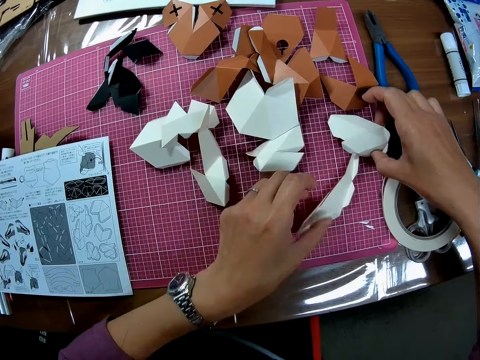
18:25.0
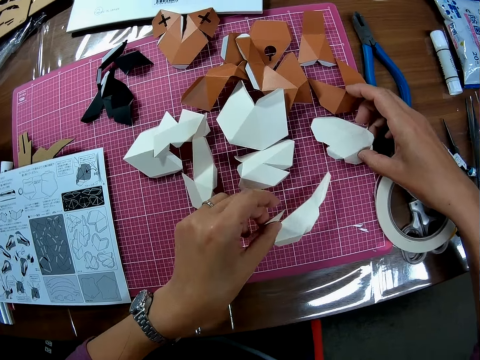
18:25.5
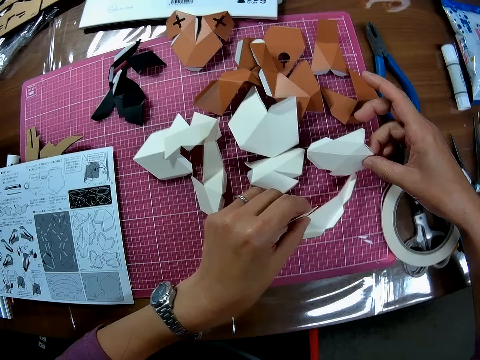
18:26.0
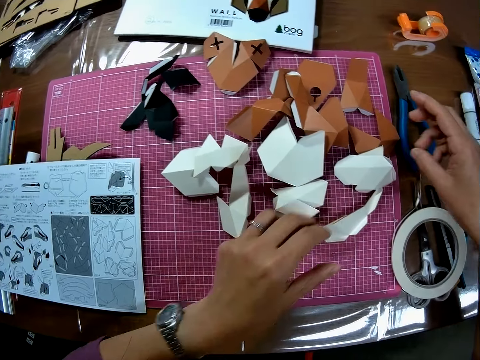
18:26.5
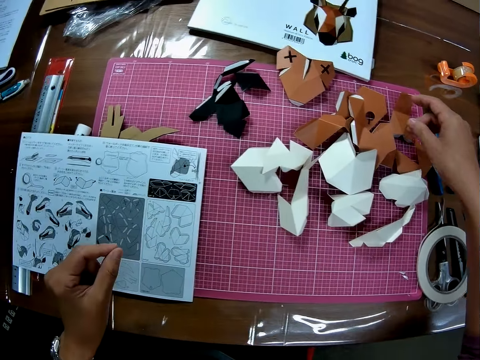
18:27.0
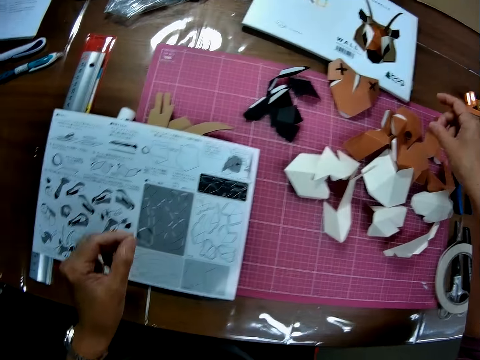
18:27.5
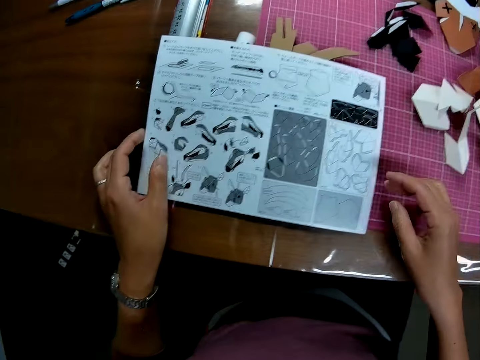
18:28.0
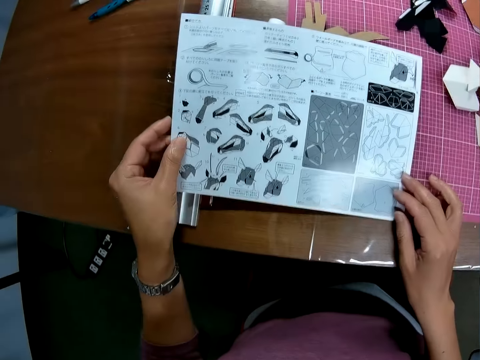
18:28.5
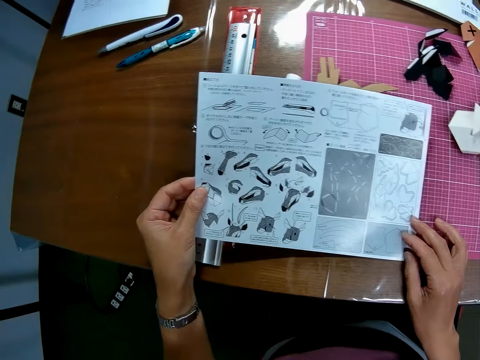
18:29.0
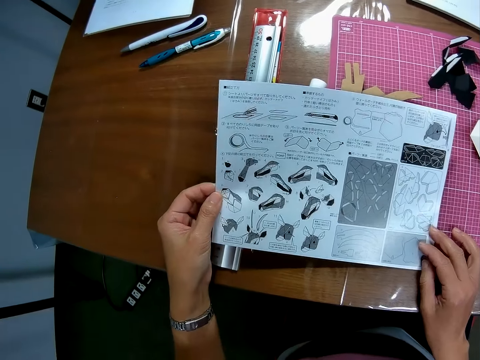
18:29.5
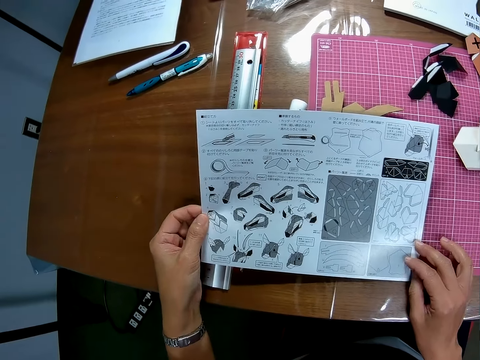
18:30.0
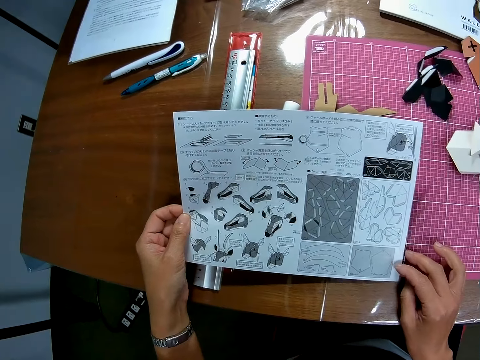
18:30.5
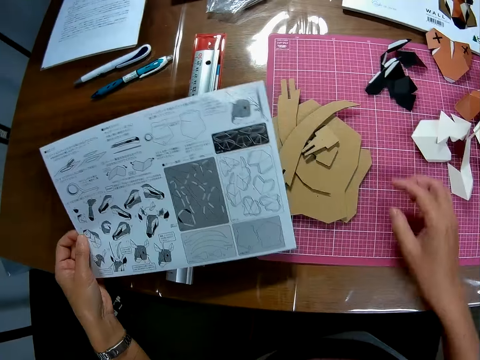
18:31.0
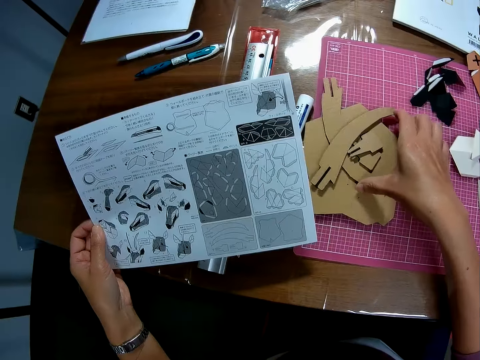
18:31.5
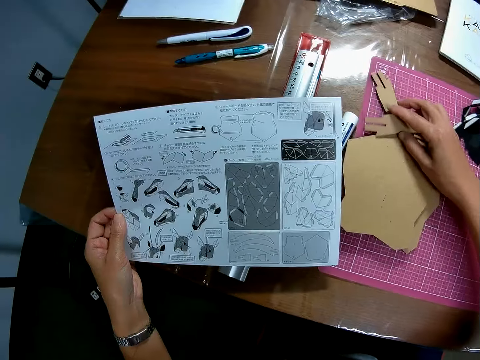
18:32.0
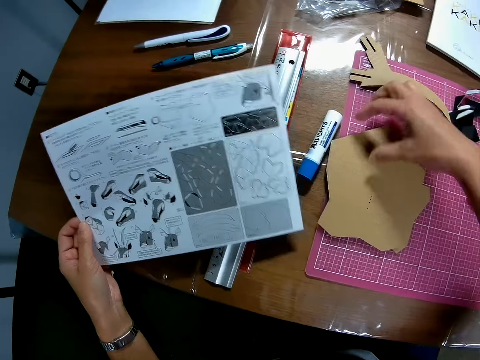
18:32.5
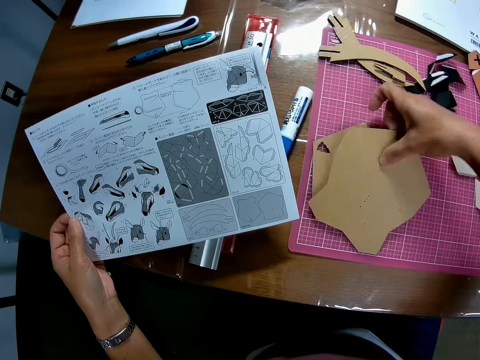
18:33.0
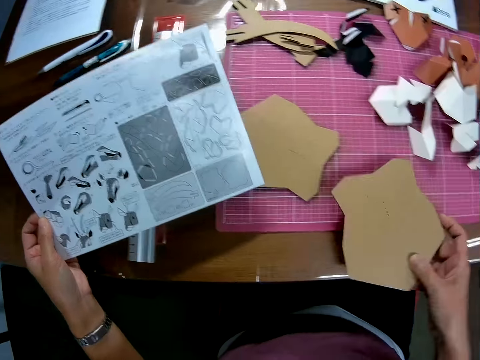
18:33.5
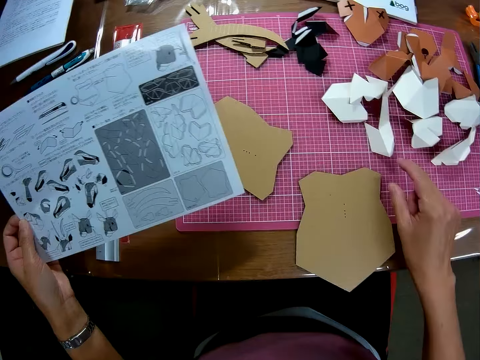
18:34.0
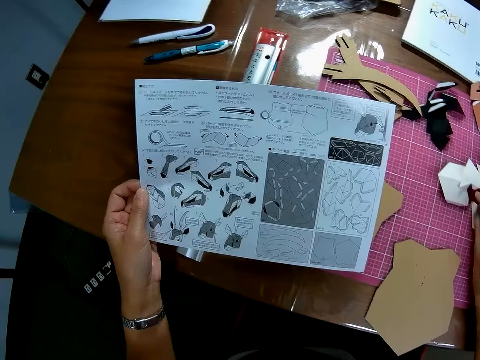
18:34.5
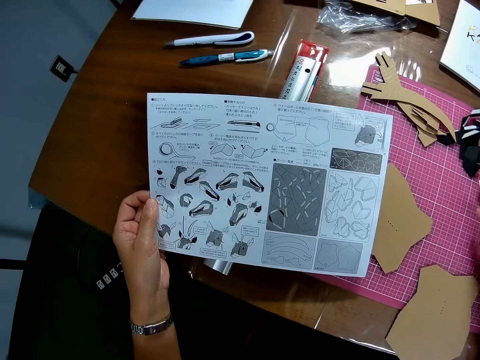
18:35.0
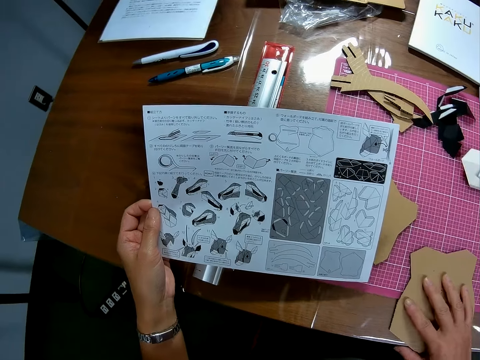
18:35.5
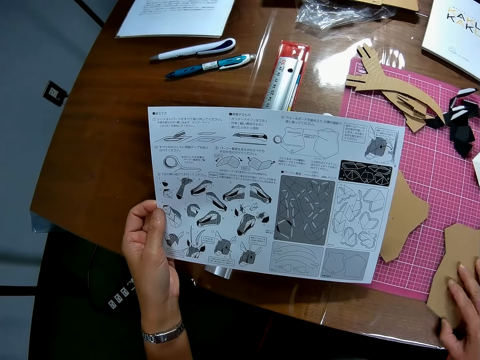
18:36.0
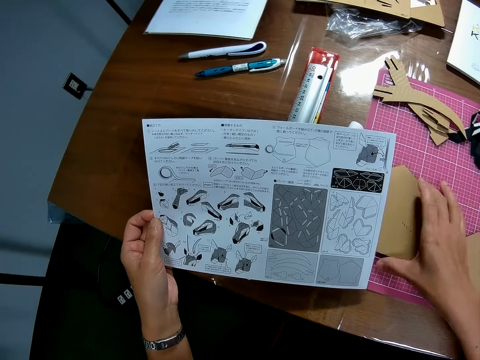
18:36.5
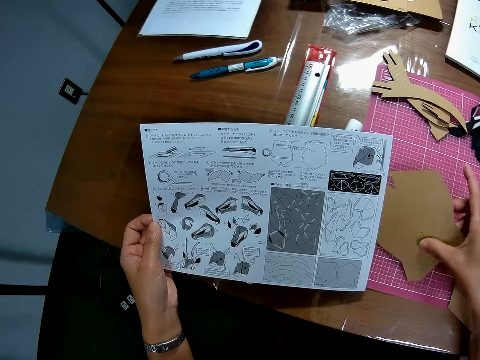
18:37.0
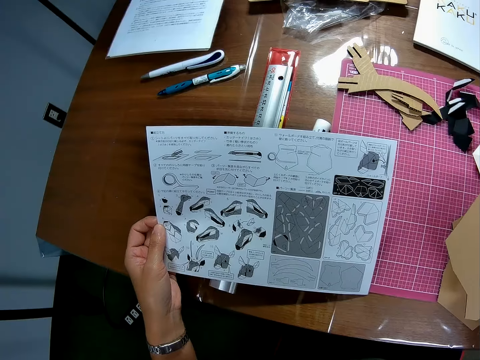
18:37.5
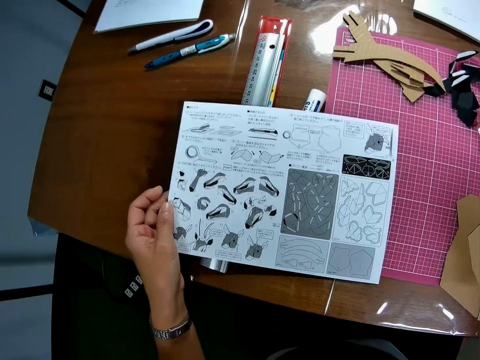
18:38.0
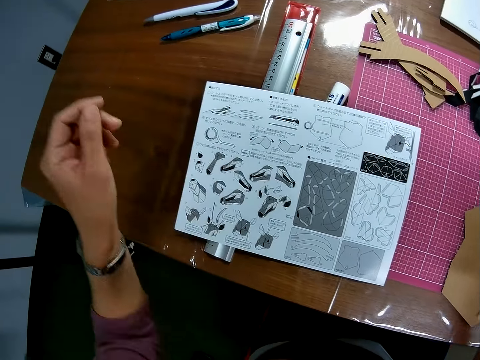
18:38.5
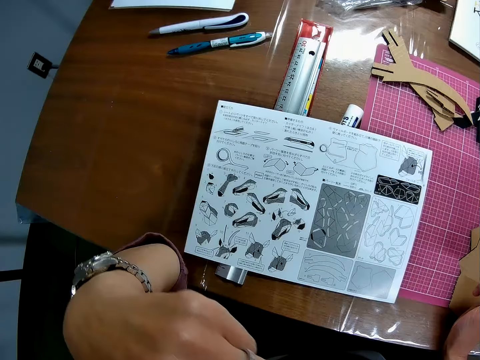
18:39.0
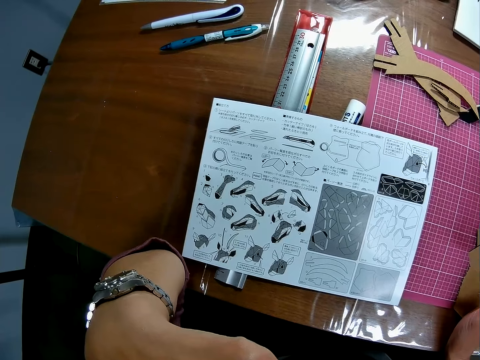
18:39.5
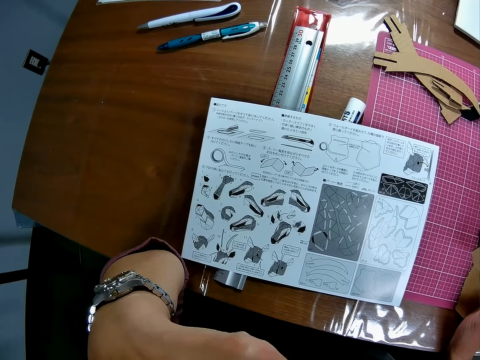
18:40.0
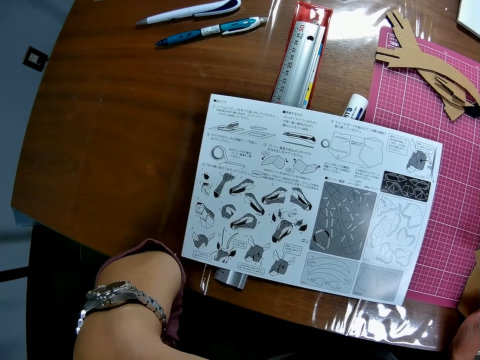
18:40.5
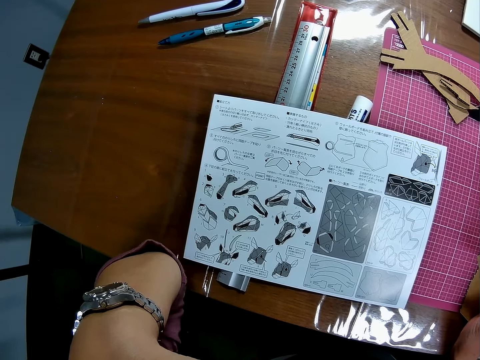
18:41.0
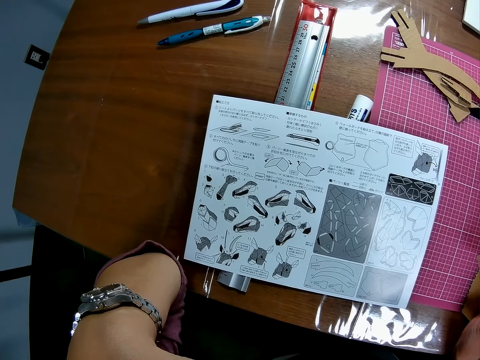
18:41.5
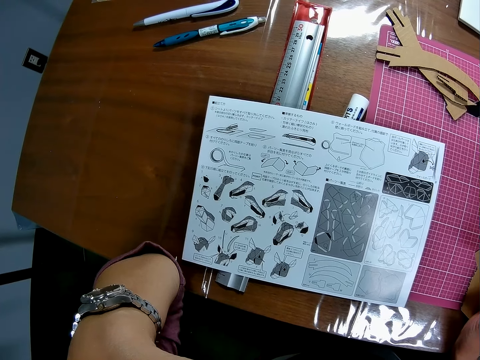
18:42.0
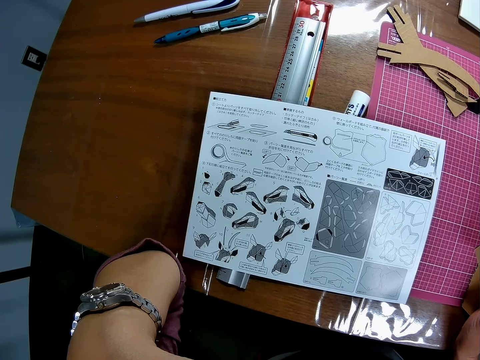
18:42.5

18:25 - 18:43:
The camera wearer picks up the architectural craft manual or instruction manual on the mat craft board. He views the architectural craft manual. He moves some pieces away on the table. He lifts the architectural craft manual. He adjusts model pieces on the mat craft board. He picks up a piece on the table with his right hand. He drops the piece on the table with his right hand. He moves the papers on the table. He places his right hand on the piece. He picks up another piece from the table with his right hand. He drops the piece on the other piece on the table. He drops the instruction manual on the table with his left hand. He lifts a polygon model piece. He touches his face. He lifts the left hand. He views the architectural craft manual.

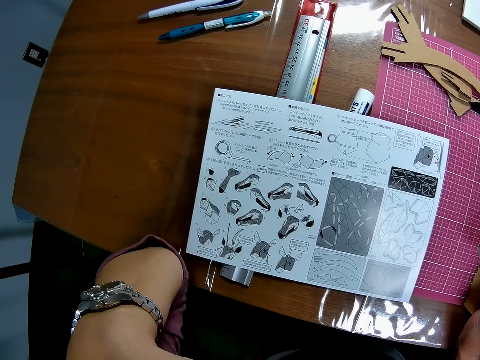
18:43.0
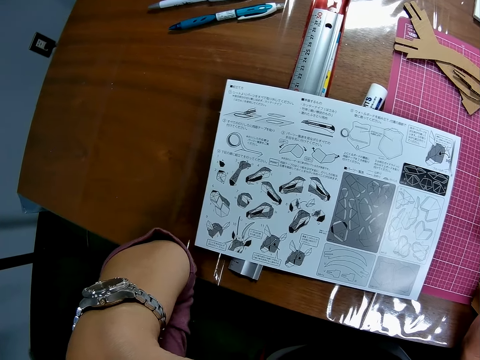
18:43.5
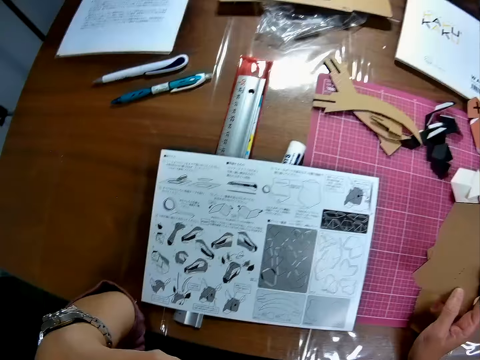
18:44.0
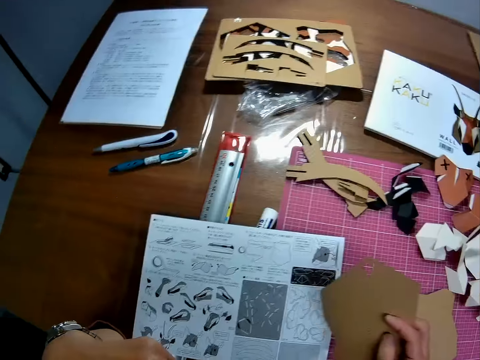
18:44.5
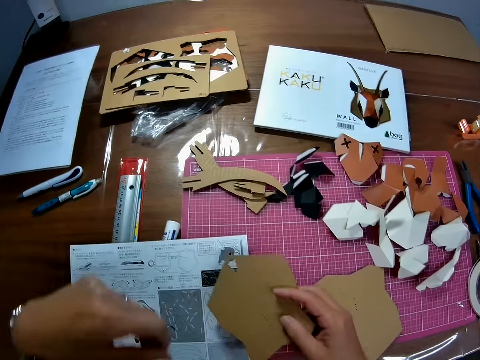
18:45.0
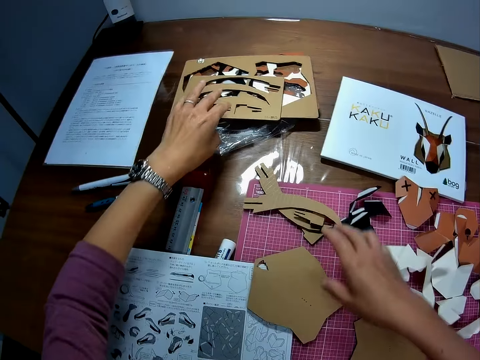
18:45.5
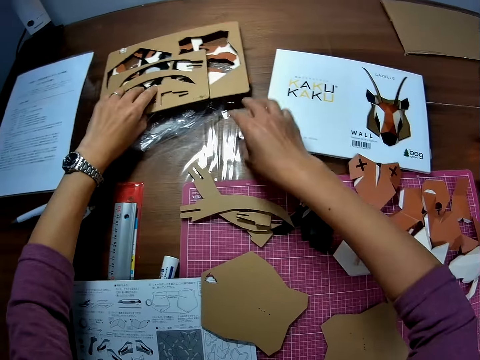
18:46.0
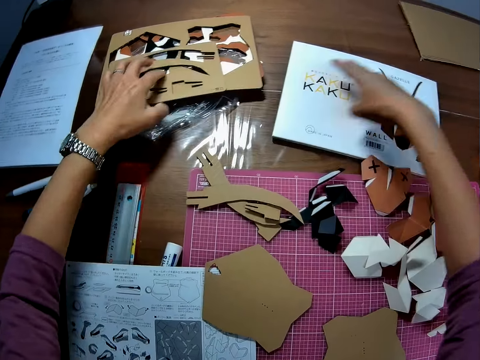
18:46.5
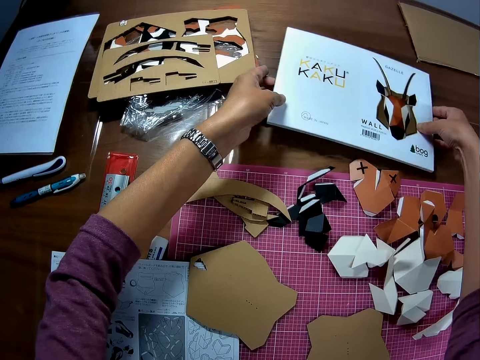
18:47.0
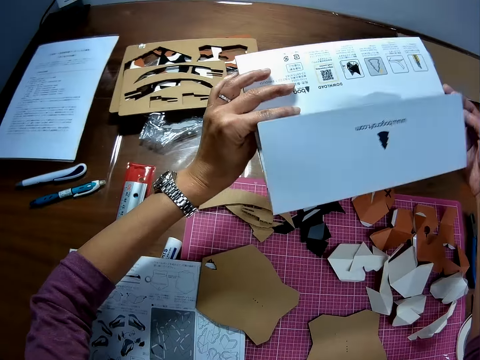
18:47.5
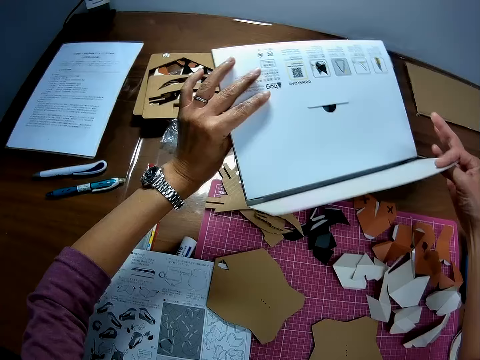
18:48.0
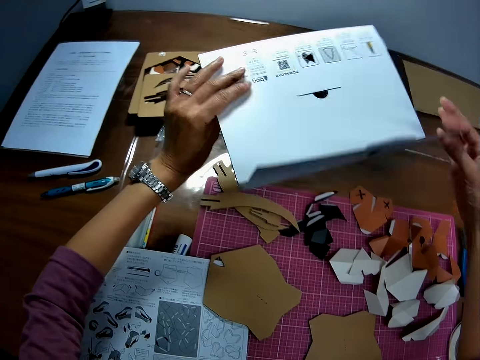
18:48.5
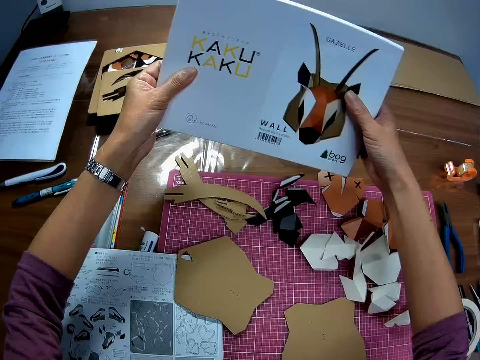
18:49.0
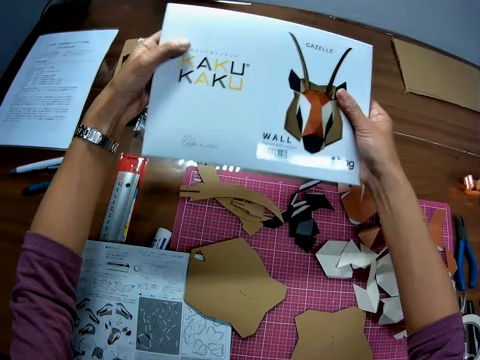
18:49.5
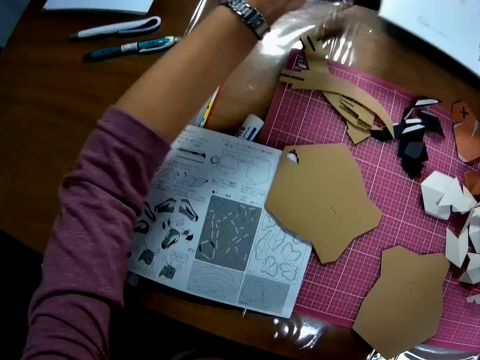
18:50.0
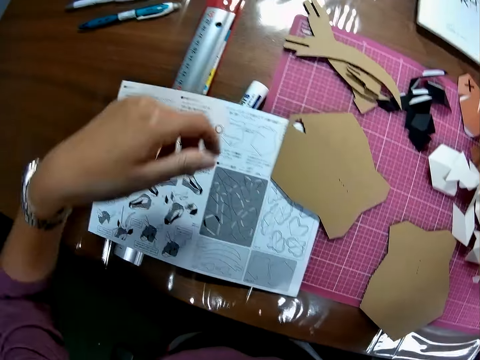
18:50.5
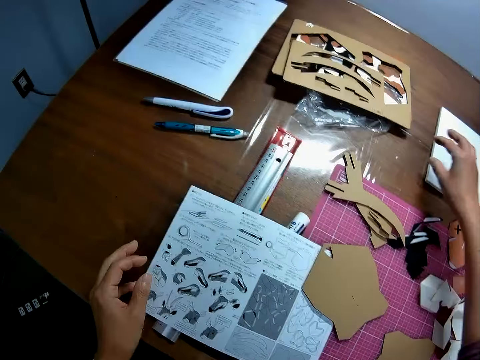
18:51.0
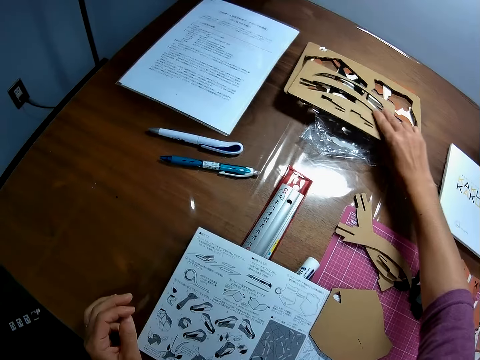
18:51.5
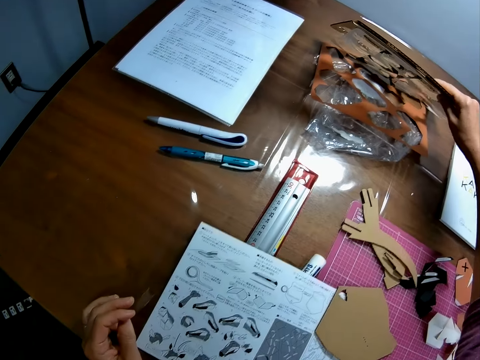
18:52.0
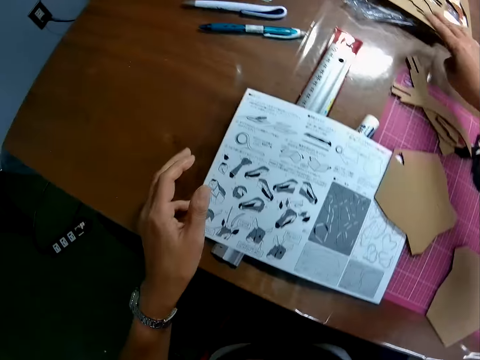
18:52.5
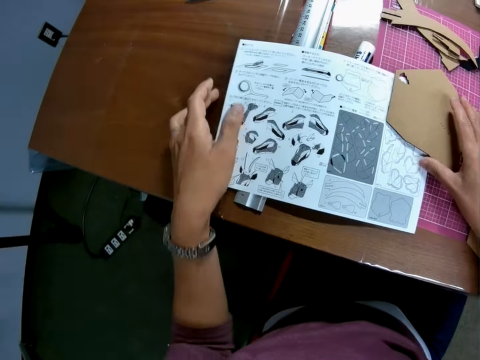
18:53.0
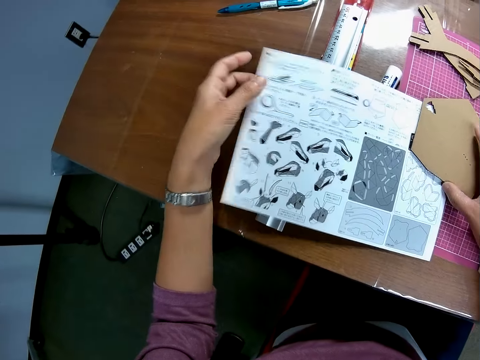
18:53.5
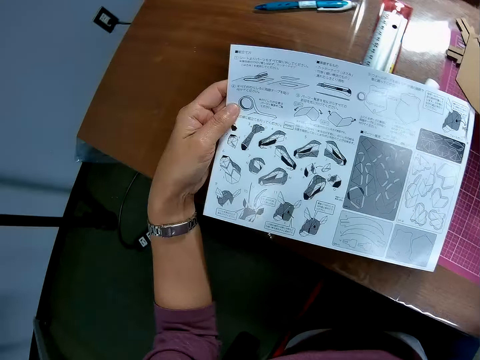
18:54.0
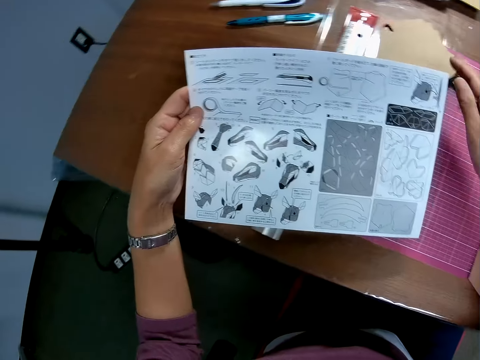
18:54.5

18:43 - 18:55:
The camera wearer holds the piece with his right hand. He looks around the table. He puts the polygon model piece or puzzle piece on top of the architectural craft manual or instruction manual. He checks under pieces of laser cut wood crafts on the table. He lifts some puzzle sheet on the table. He picks up the puzzle box on the table. He checks through something. He drops the puzzle box on the table. He lifts some puzzle sheet on the table. He checks through pieces of laser cut wood crafts on the table. He moves the puzzle piece on the instruction manual. He picks up the instruction manual on the table with his left hand. He puts aside the polygon model piece. He views the architectural craft manual.
